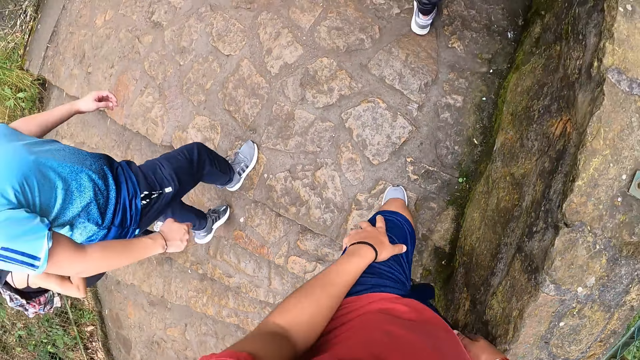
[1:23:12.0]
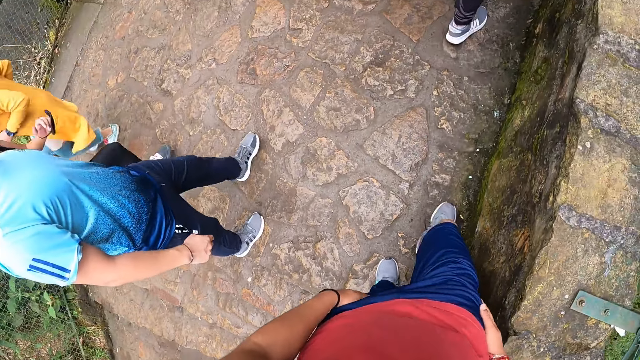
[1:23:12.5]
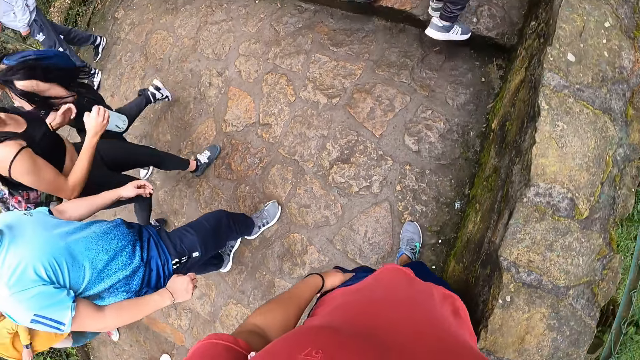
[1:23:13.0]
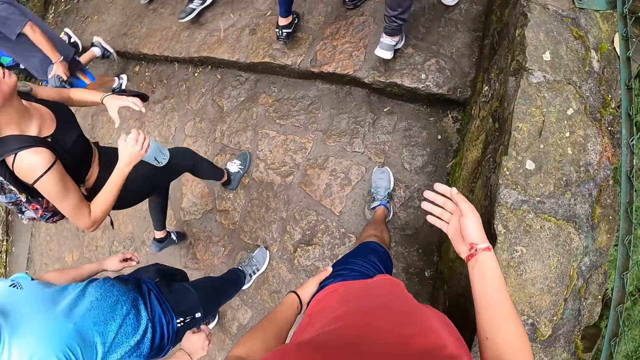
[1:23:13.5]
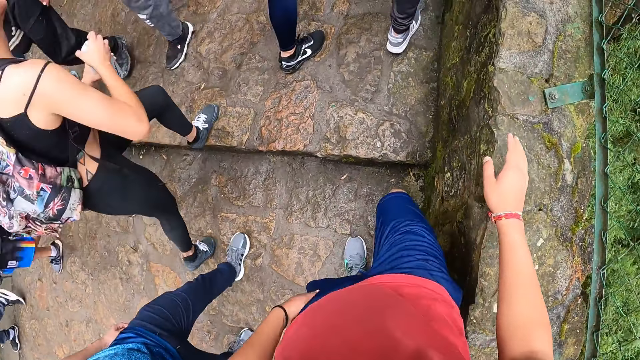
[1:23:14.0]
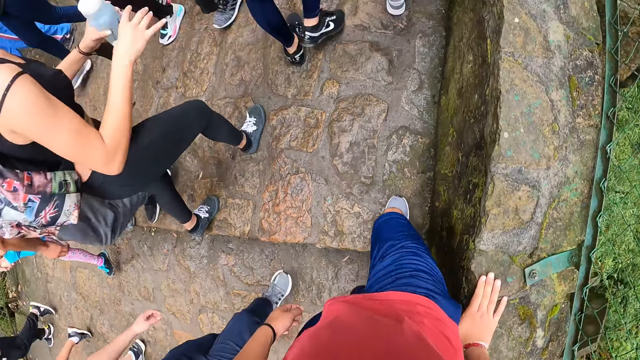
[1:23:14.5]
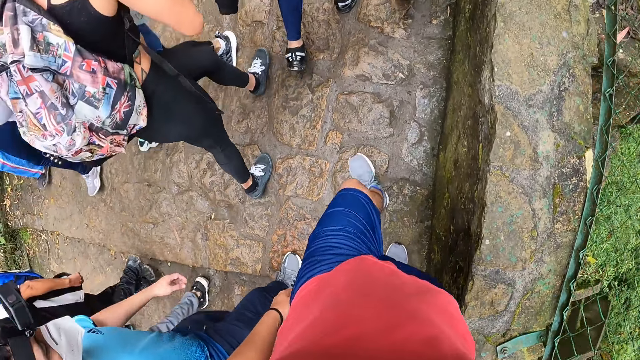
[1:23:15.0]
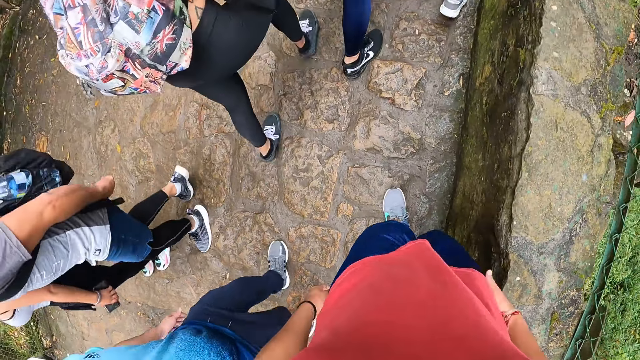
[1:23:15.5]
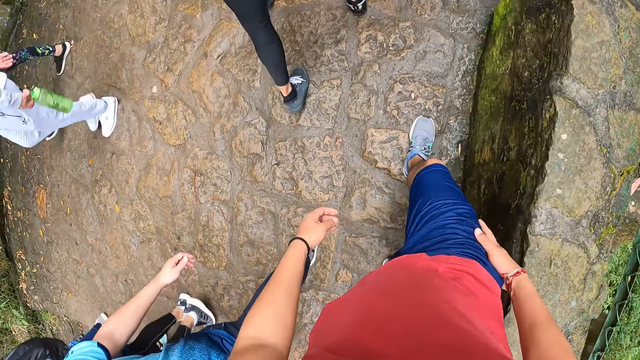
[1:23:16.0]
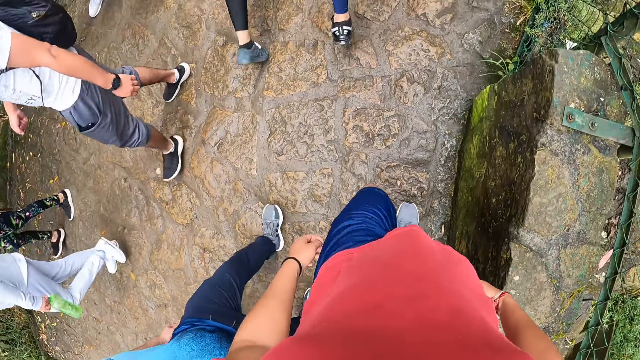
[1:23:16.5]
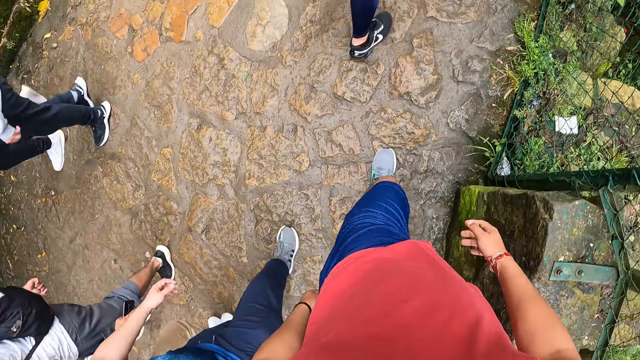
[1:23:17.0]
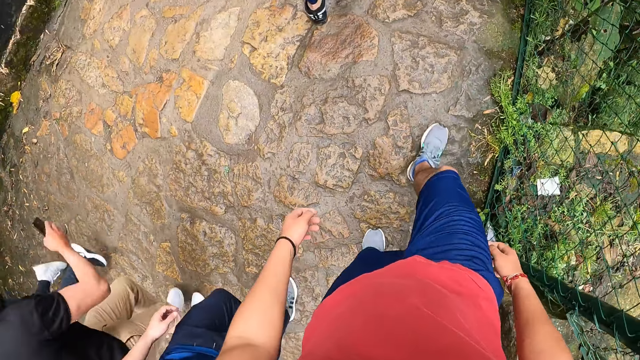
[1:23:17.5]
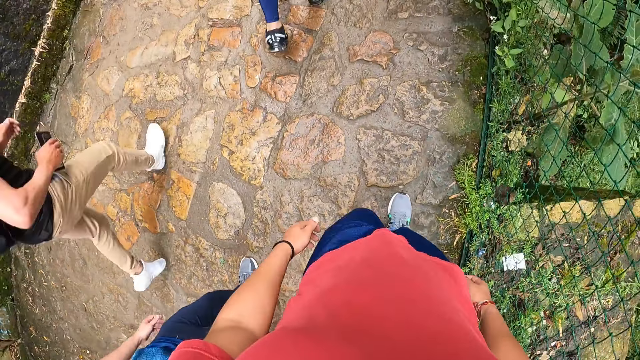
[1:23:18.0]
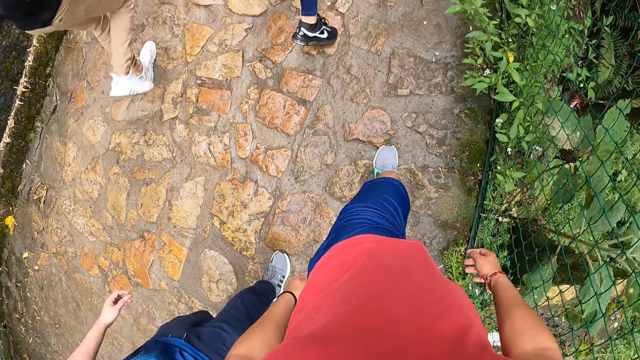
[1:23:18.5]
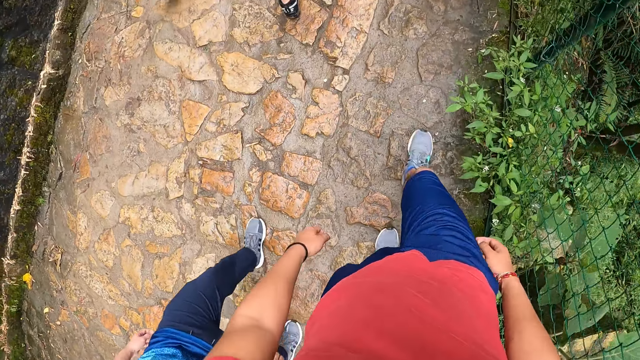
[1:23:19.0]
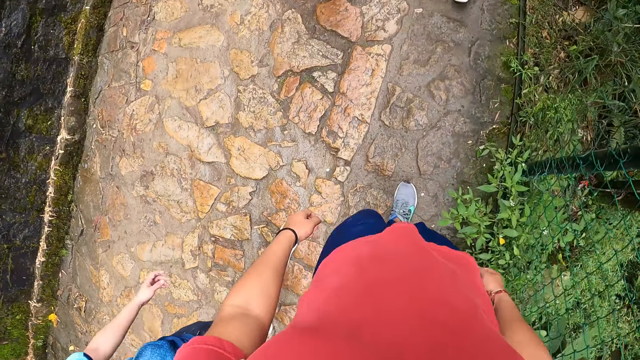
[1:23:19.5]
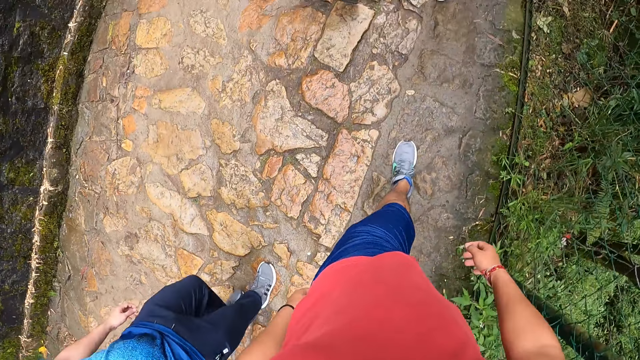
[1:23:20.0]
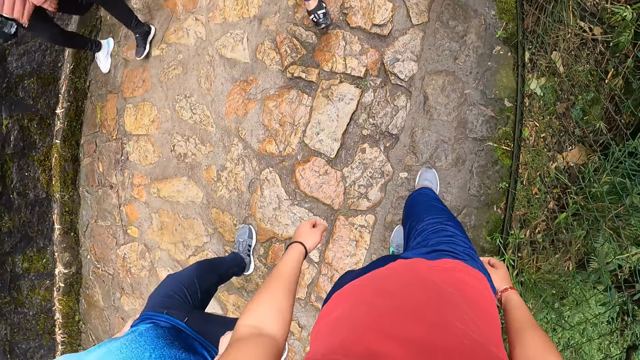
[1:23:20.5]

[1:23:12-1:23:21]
The camera wearer walks along the walkway. They support their right hand on the stone. They walk along the walkway.

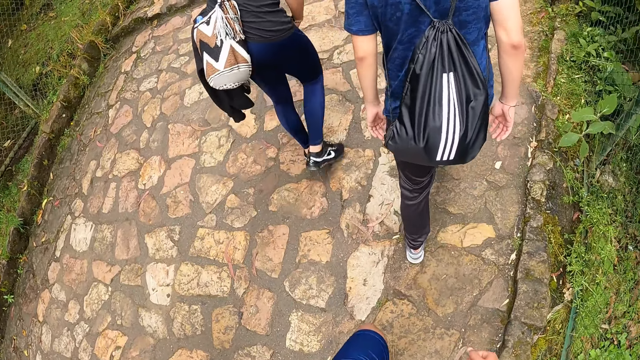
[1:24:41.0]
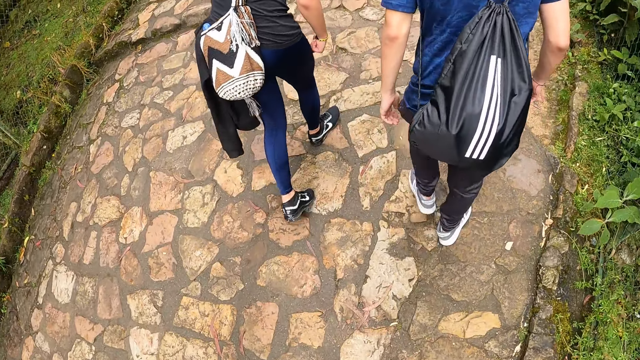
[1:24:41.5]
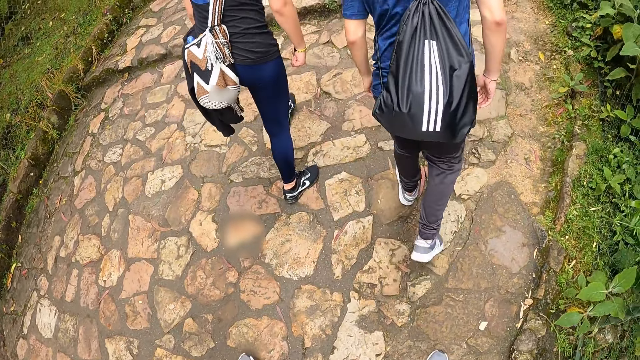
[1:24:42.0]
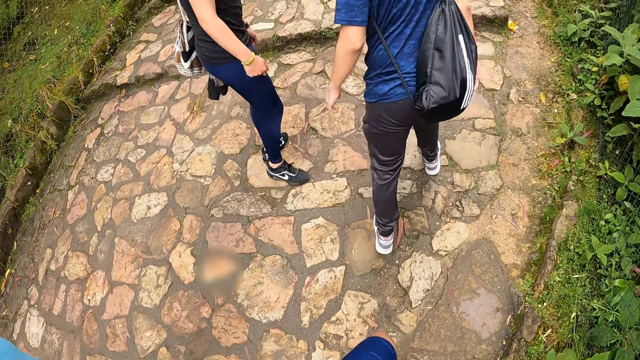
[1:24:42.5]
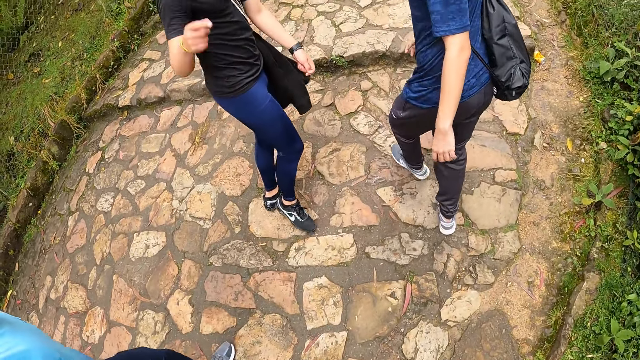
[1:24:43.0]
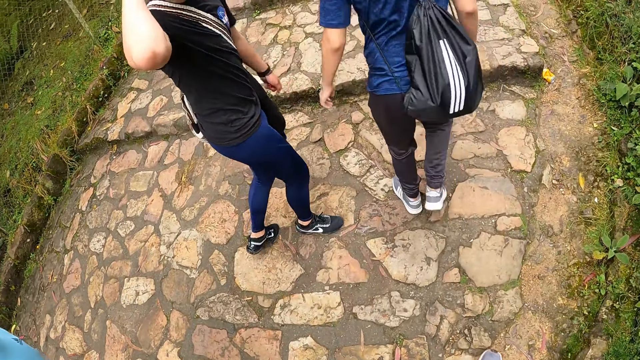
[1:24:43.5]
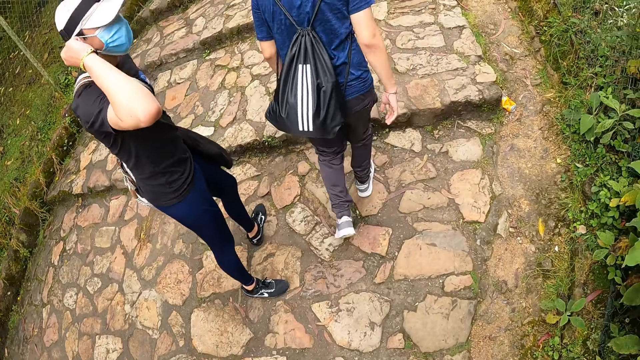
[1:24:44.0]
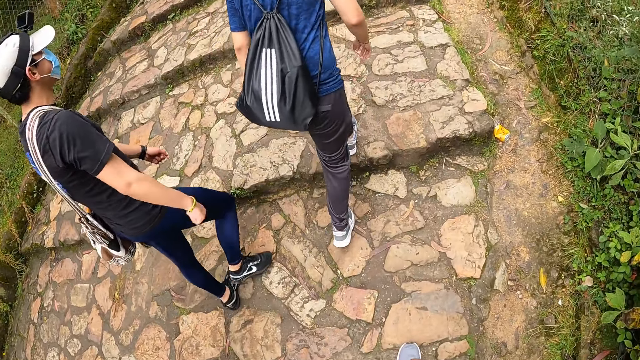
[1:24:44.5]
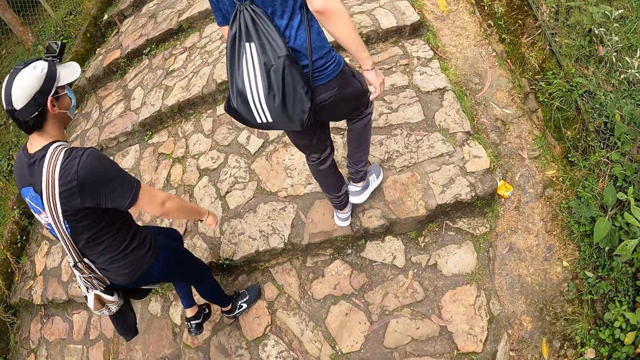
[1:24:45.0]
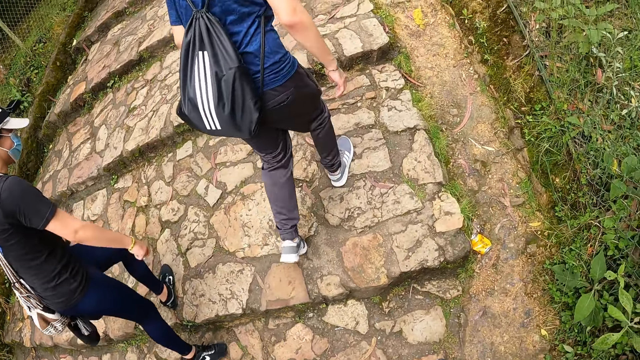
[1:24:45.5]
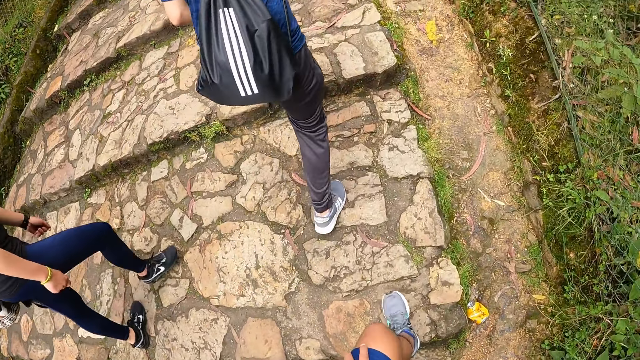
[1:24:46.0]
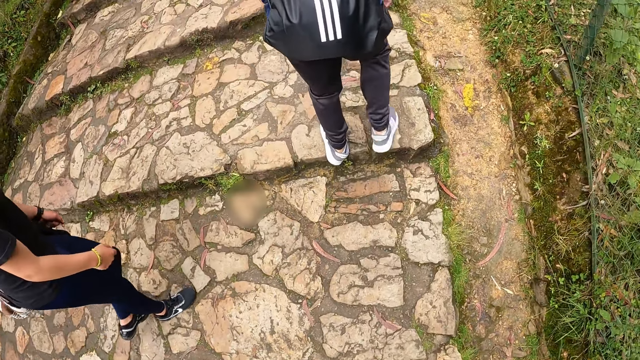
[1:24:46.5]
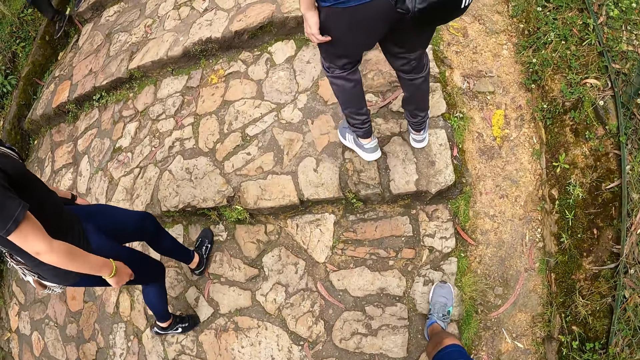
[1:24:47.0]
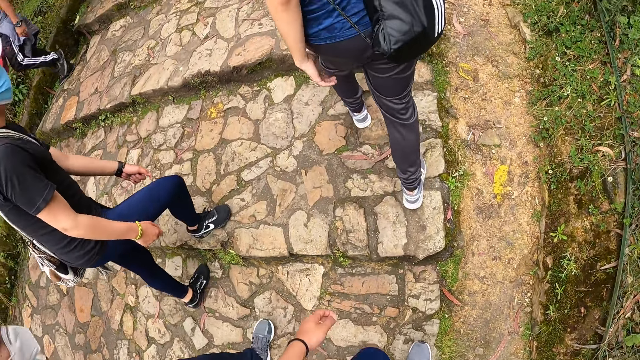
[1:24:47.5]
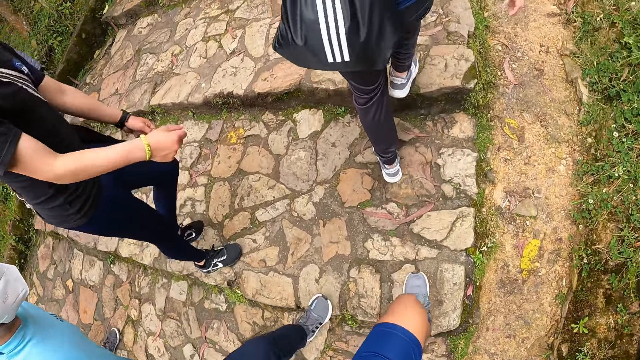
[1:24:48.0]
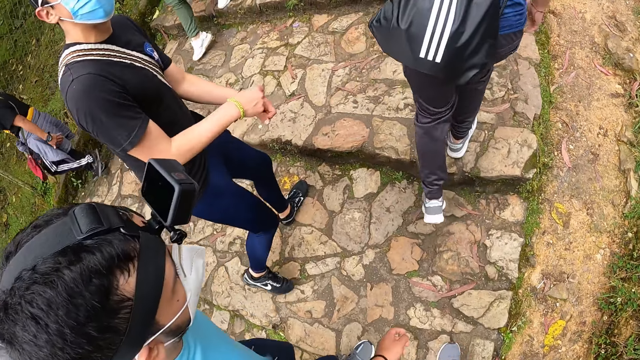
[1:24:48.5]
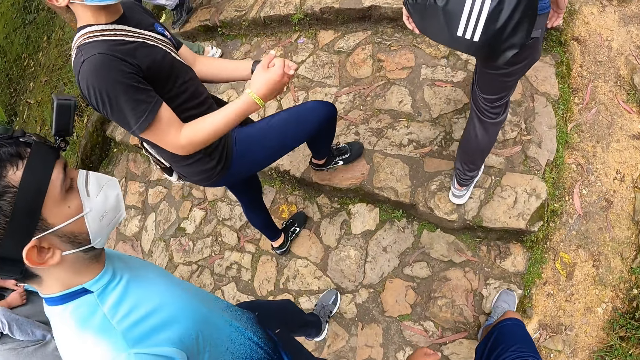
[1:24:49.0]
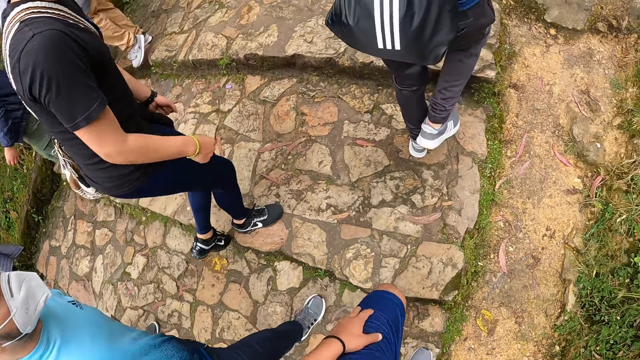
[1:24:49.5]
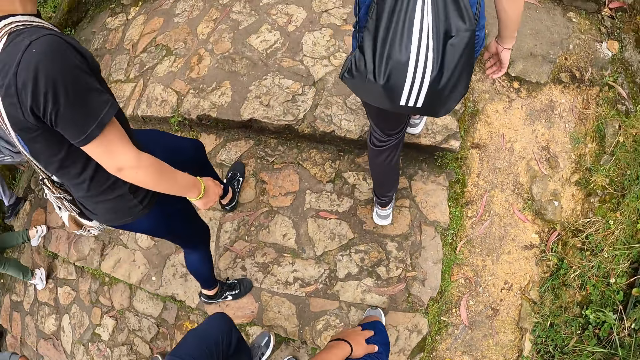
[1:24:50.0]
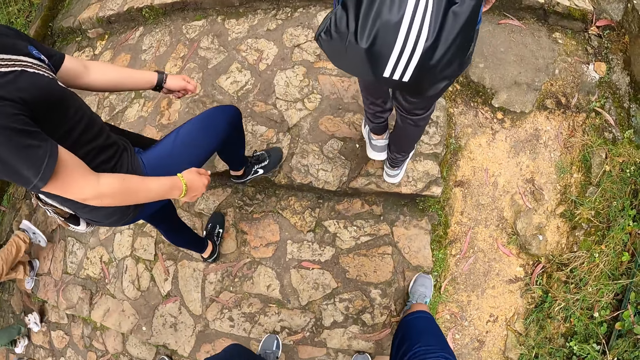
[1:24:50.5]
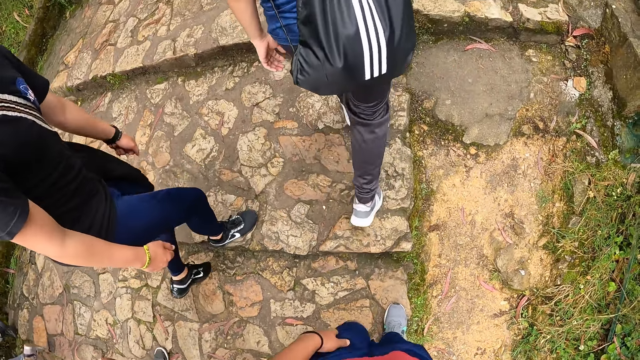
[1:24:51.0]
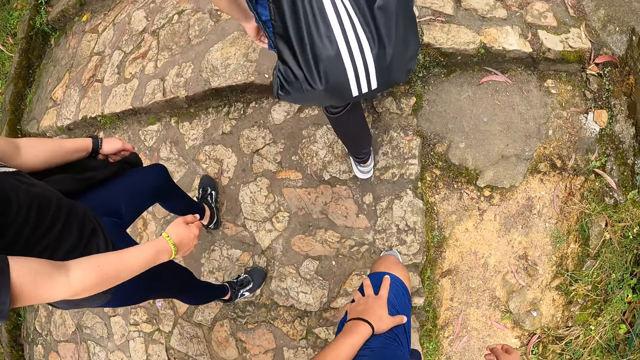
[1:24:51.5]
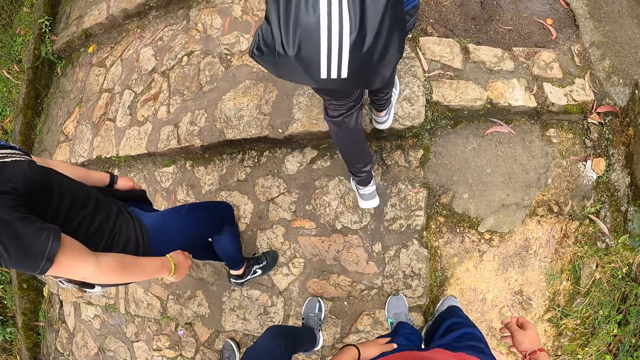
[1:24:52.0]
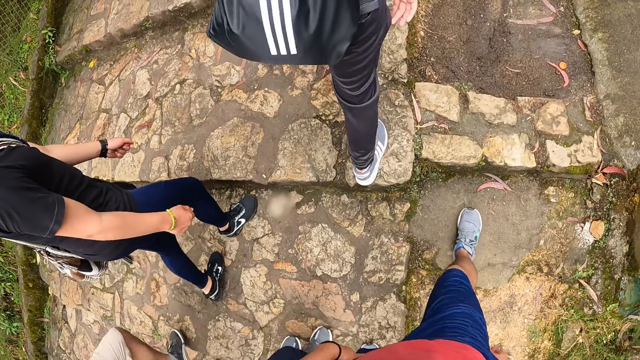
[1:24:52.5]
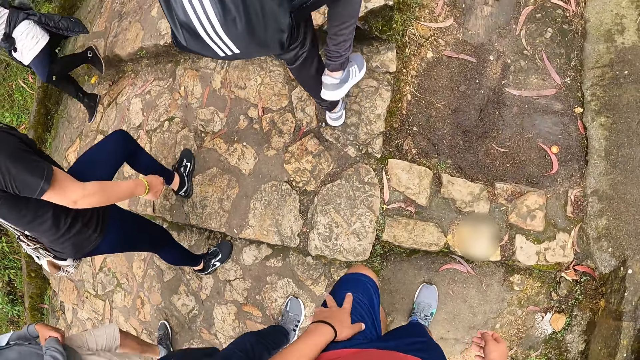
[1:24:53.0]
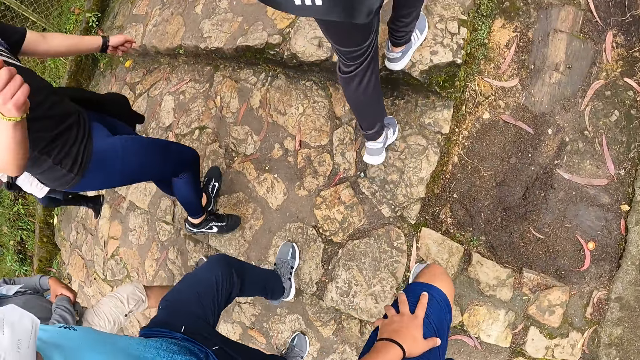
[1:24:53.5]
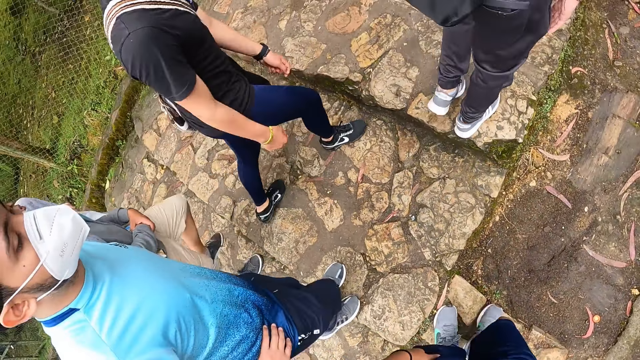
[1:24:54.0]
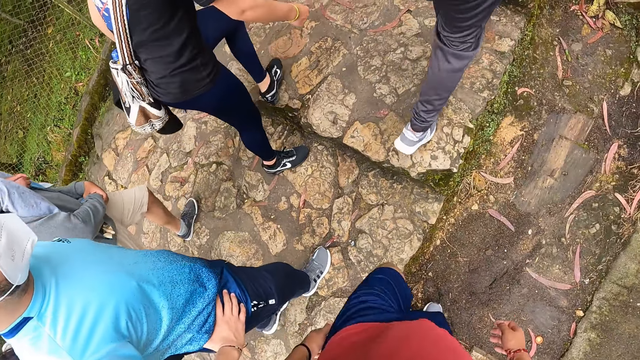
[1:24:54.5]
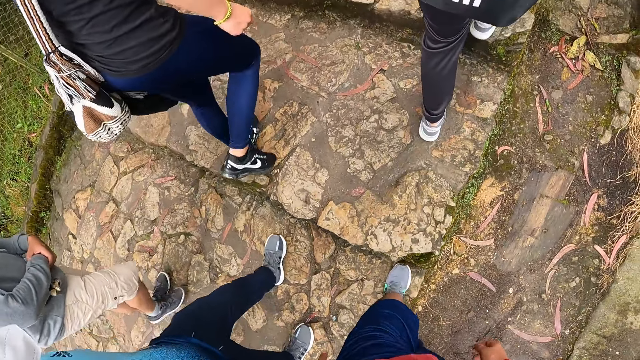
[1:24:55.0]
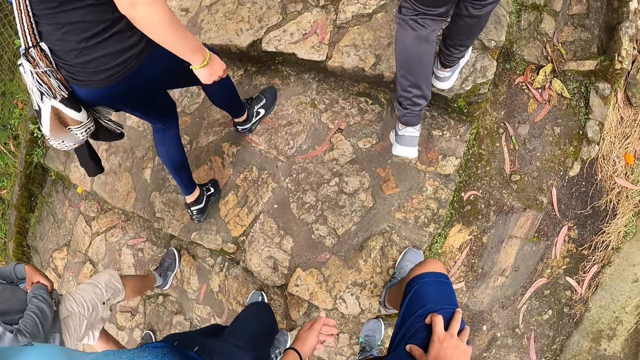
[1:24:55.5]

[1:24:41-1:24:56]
A man touches his face with his right hand. Another man climbs up a stair in the park. The first man climbs up the stair in the park. The camera wearer climbs up the stair in the park. They look at a man. They walk along the walkway.
